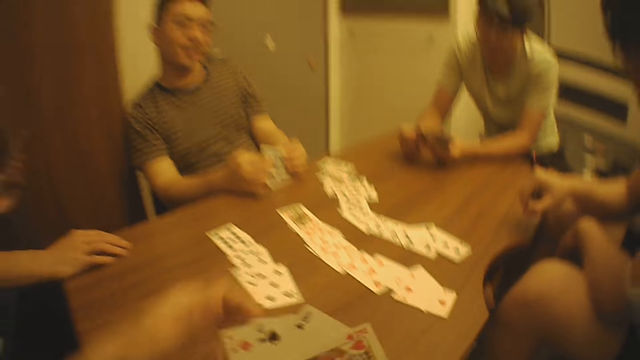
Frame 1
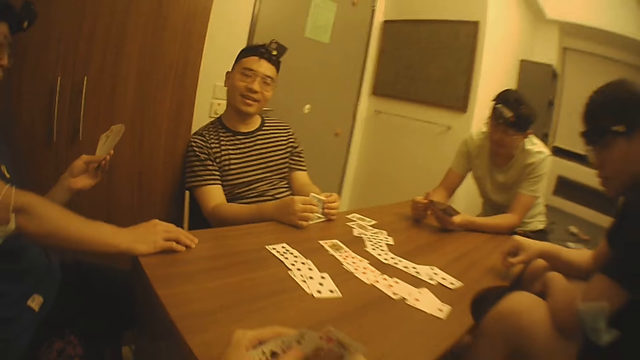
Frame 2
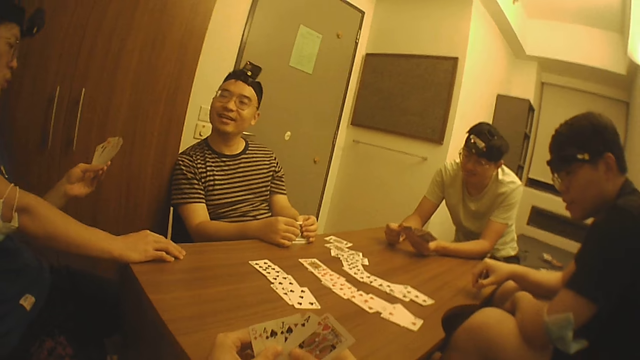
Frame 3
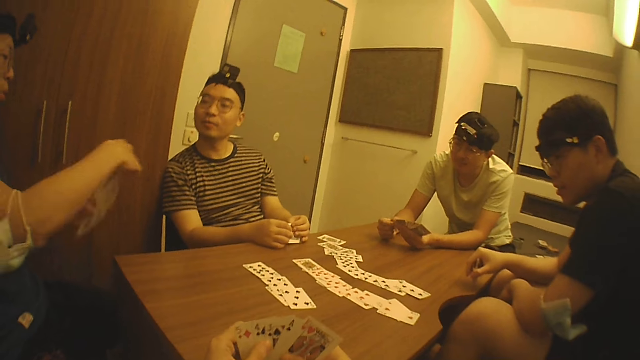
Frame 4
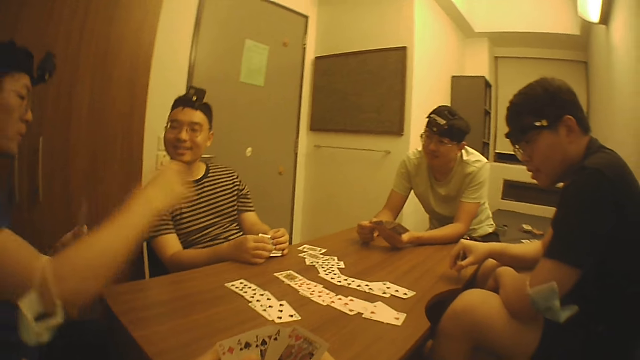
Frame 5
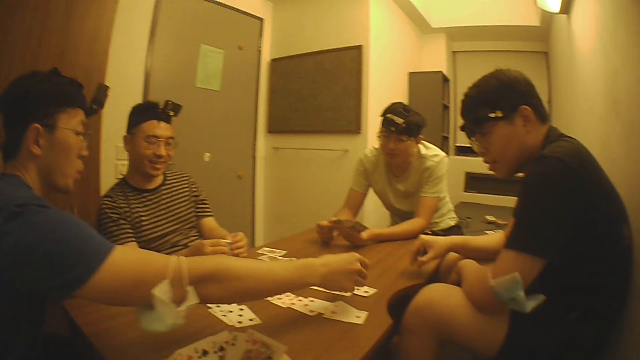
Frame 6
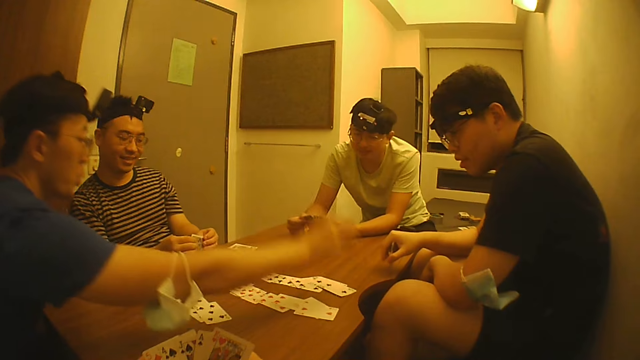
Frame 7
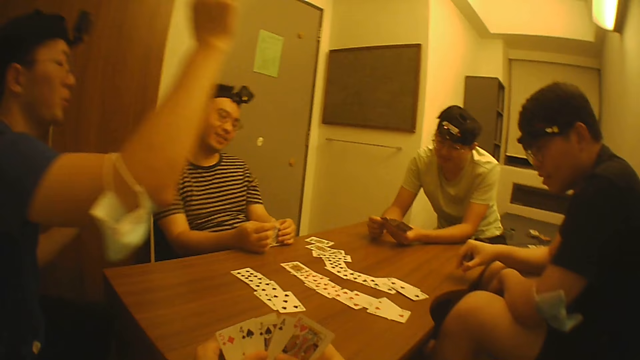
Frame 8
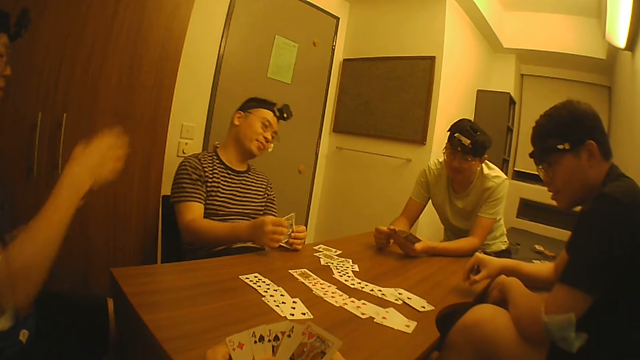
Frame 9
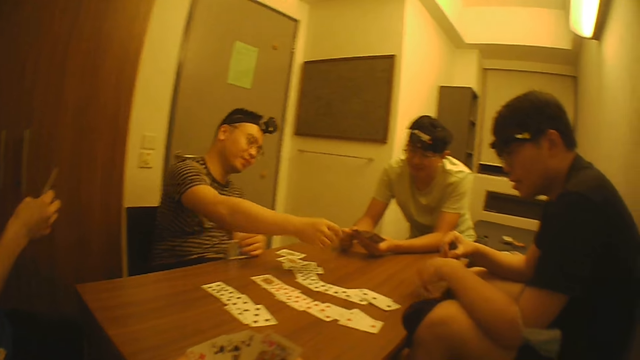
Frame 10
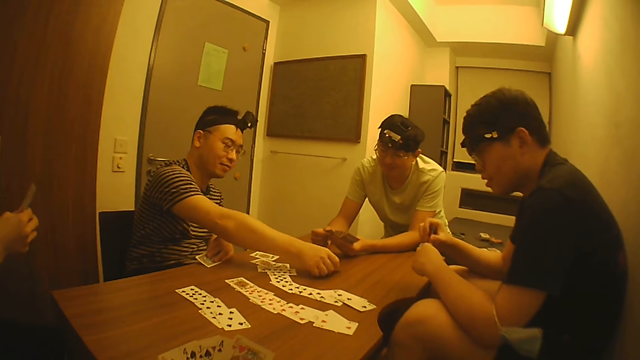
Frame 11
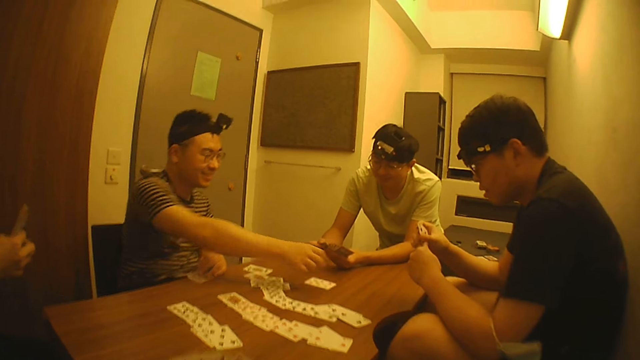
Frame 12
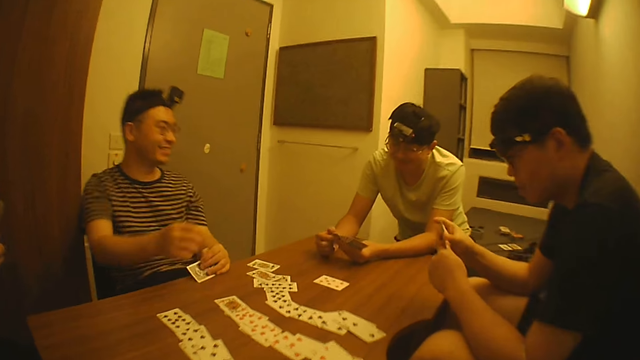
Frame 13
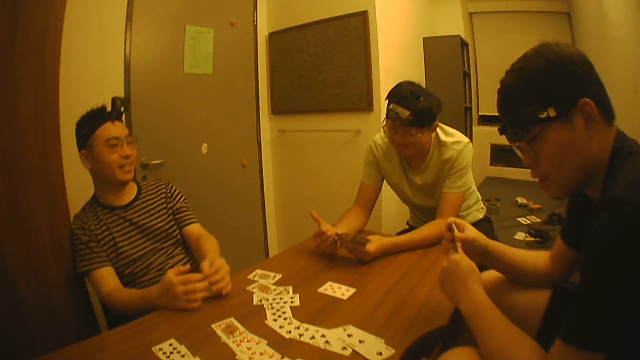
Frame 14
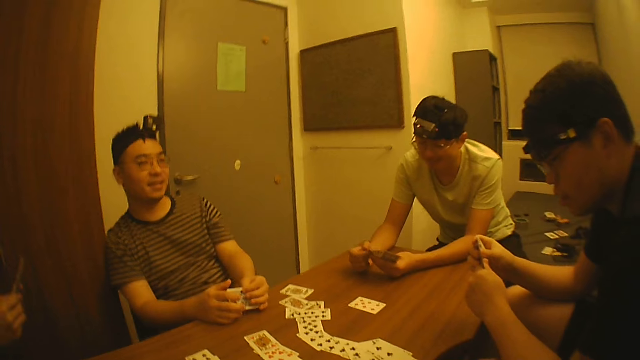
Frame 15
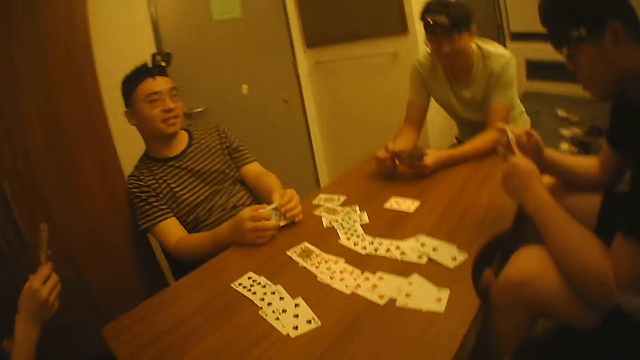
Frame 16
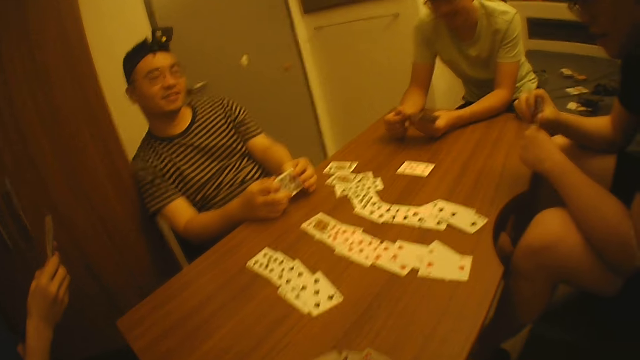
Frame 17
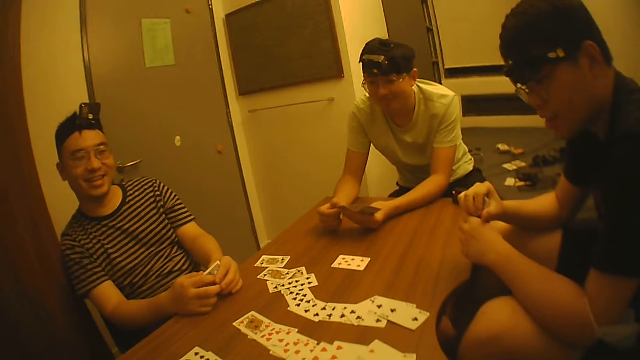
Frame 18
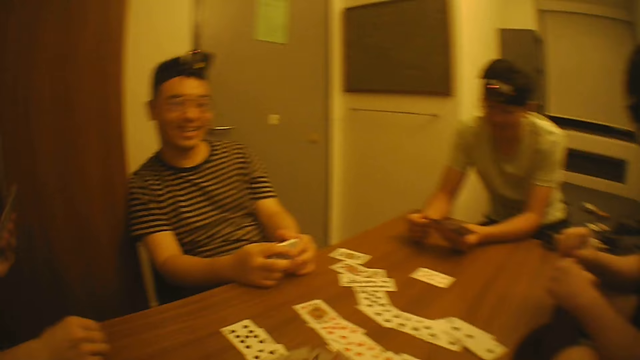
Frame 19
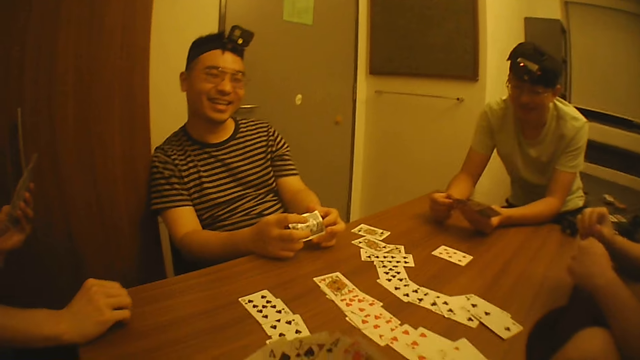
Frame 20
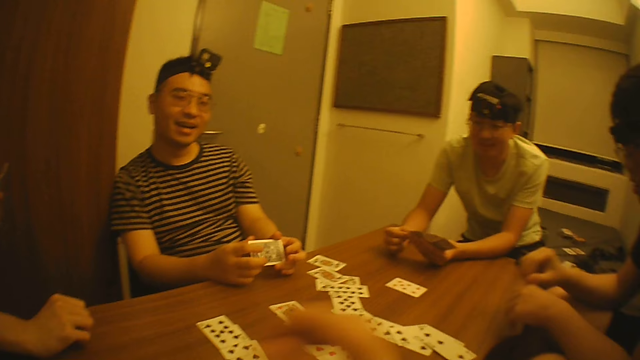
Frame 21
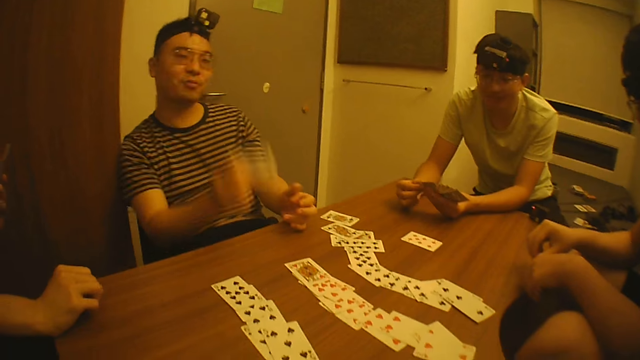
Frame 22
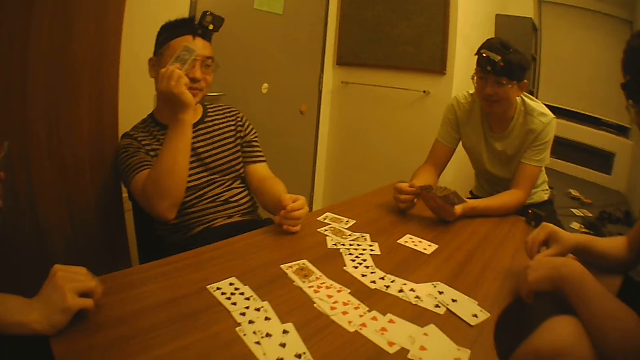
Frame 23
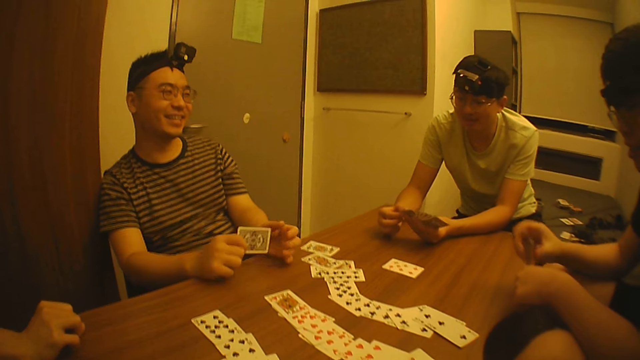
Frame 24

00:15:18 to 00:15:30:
A man puts a card on the table.

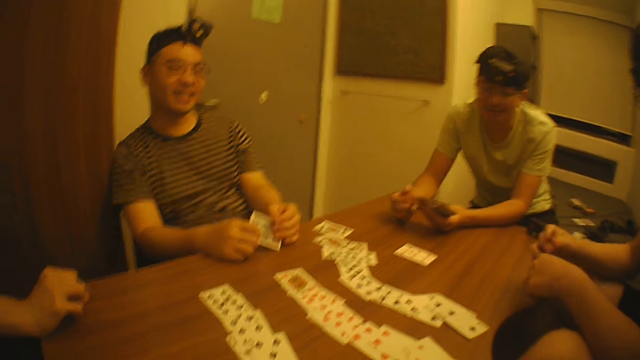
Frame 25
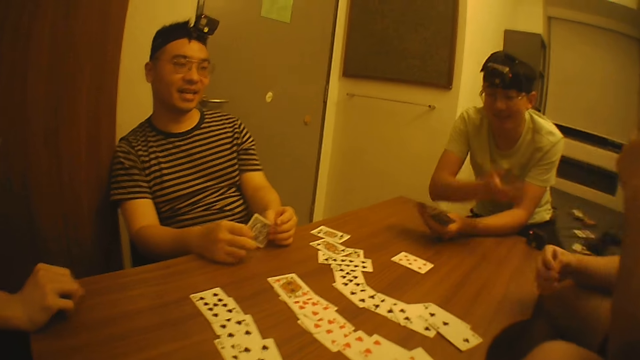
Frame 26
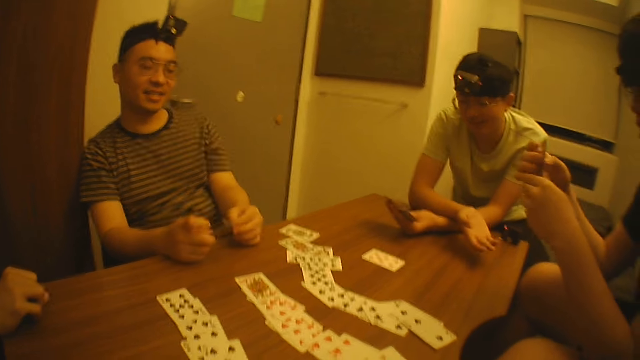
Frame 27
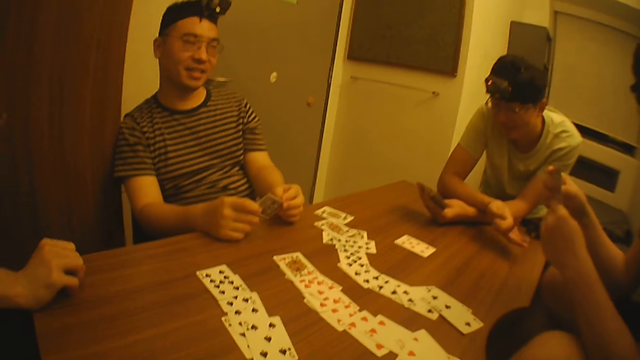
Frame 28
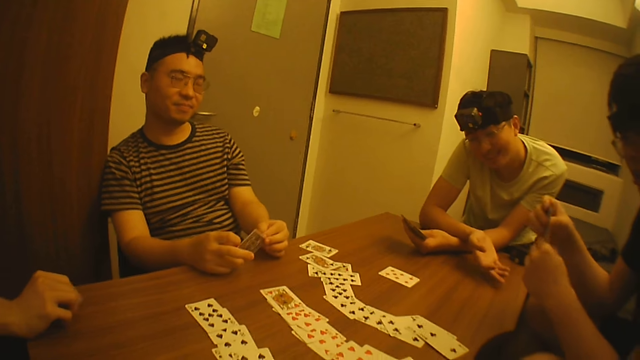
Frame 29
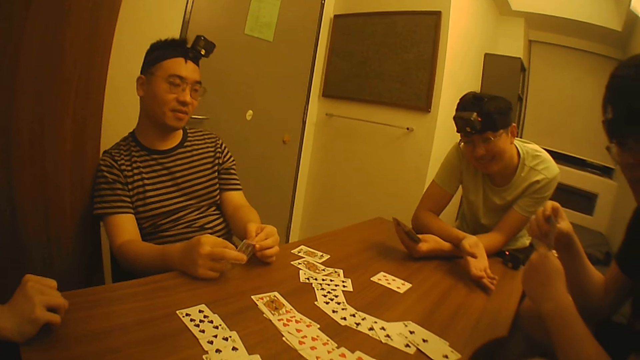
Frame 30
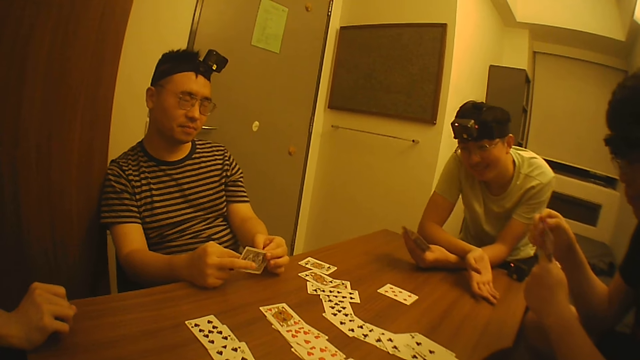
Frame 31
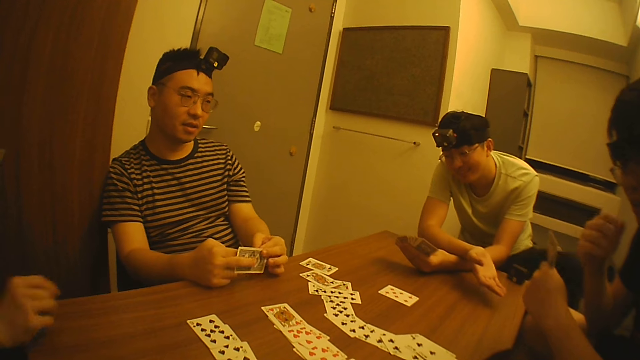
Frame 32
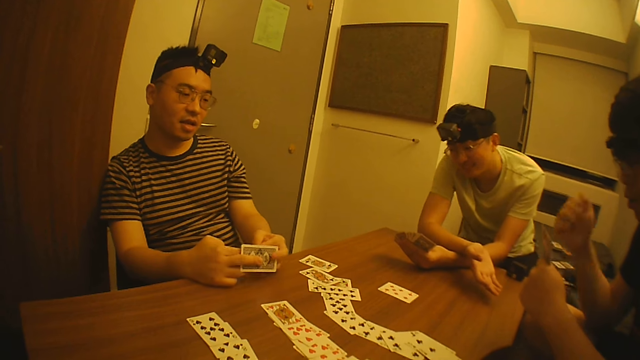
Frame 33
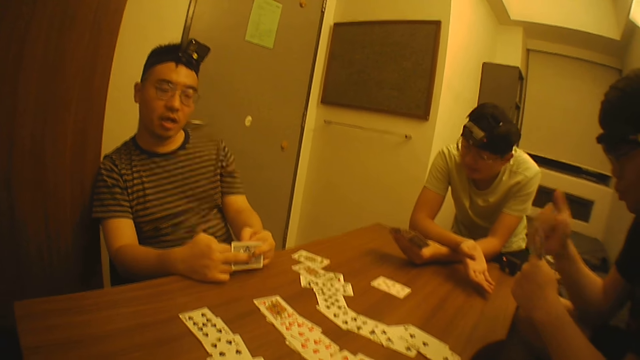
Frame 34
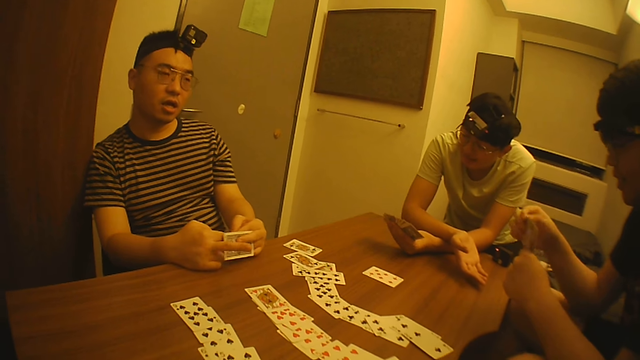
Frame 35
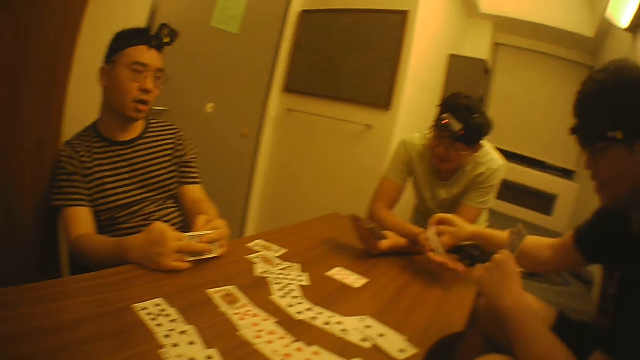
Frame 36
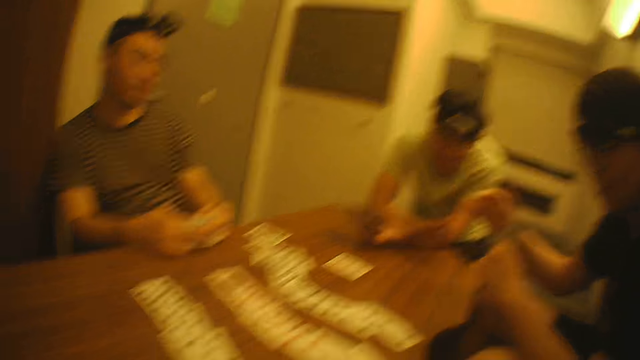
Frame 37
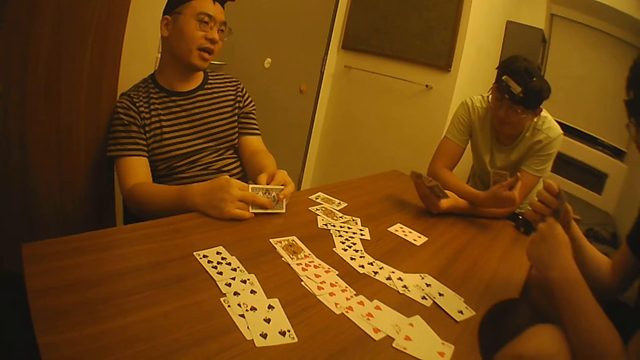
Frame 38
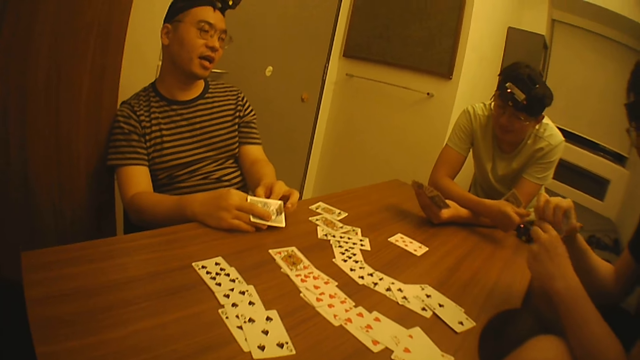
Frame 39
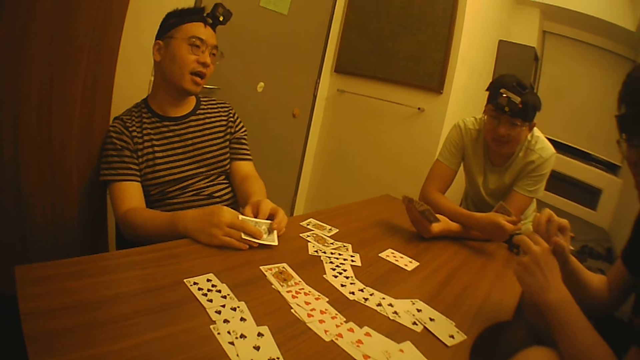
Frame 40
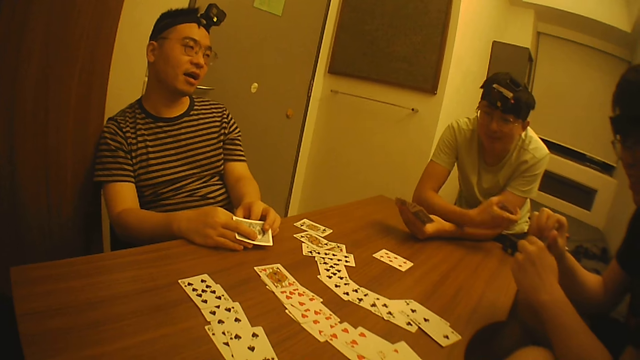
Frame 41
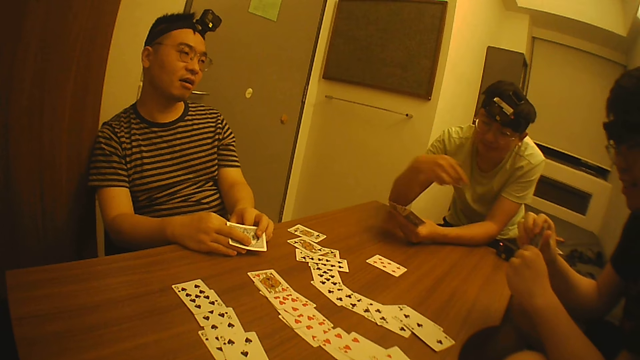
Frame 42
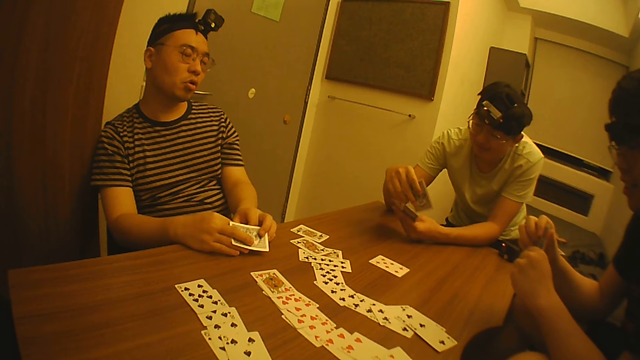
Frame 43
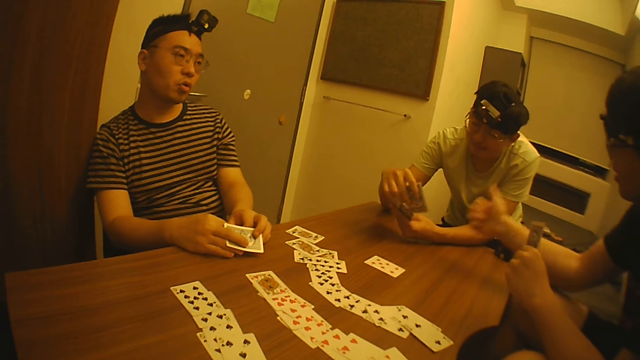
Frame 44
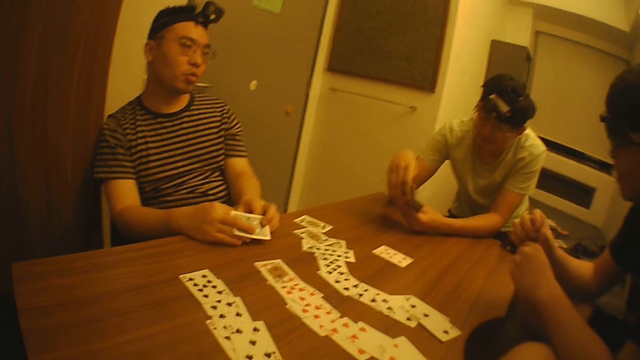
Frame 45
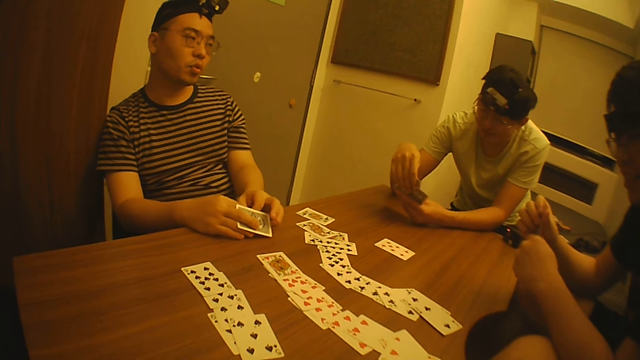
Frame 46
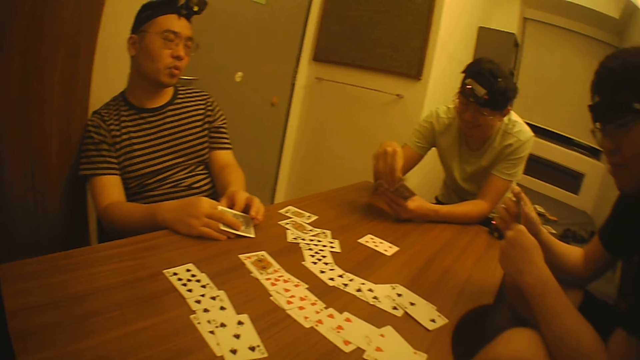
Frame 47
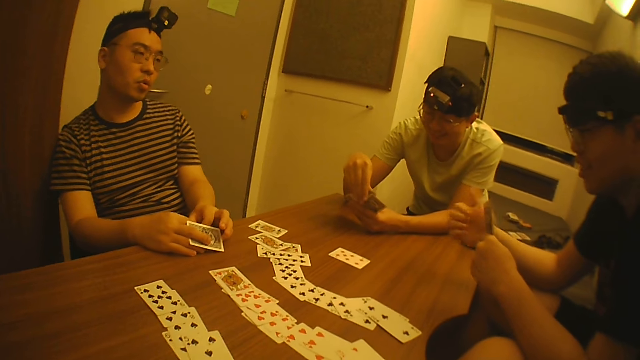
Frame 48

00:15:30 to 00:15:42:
A man puts a card on the table.
